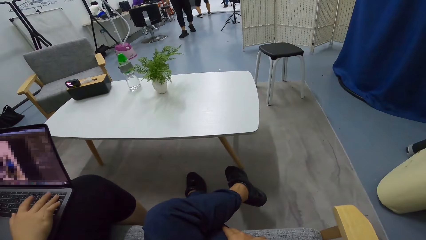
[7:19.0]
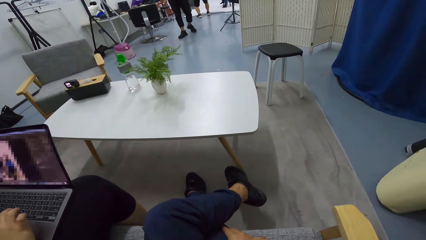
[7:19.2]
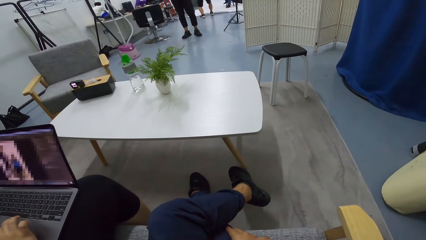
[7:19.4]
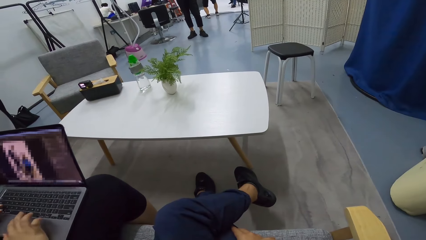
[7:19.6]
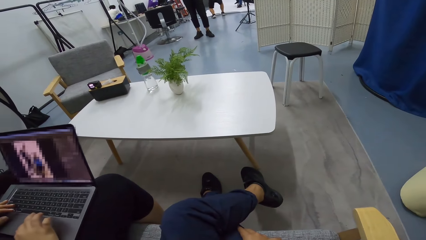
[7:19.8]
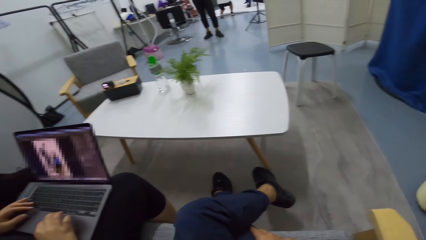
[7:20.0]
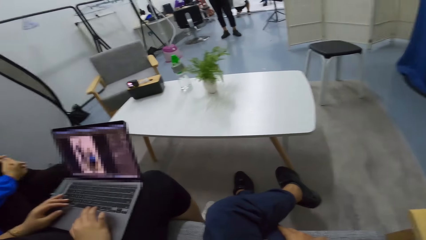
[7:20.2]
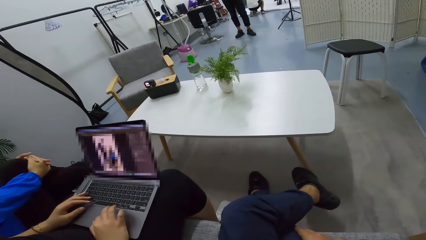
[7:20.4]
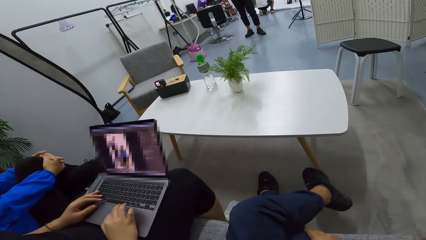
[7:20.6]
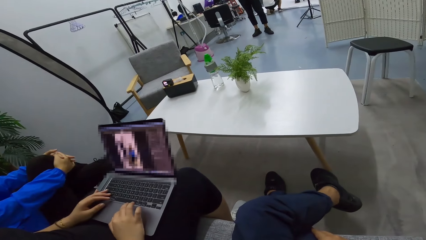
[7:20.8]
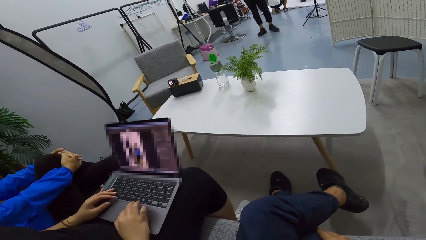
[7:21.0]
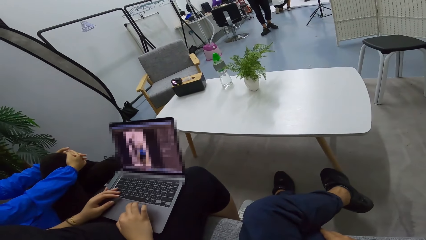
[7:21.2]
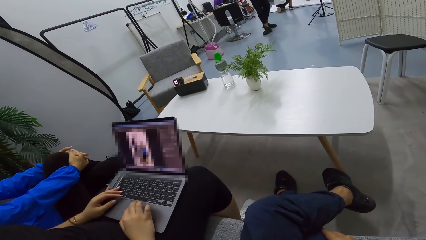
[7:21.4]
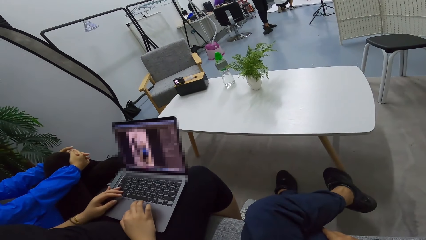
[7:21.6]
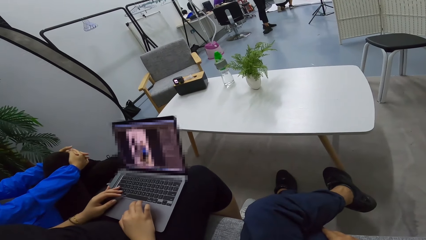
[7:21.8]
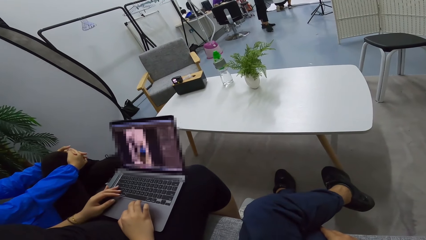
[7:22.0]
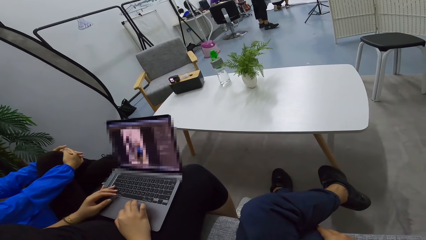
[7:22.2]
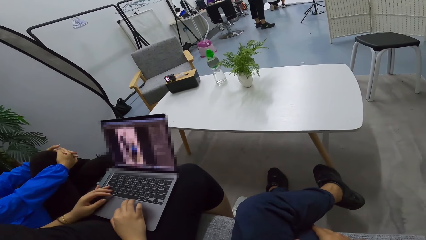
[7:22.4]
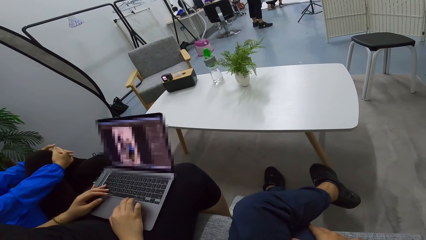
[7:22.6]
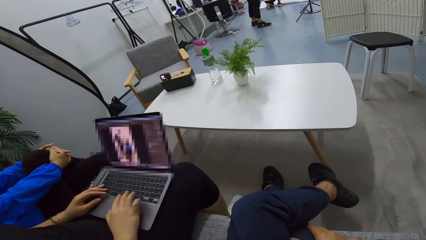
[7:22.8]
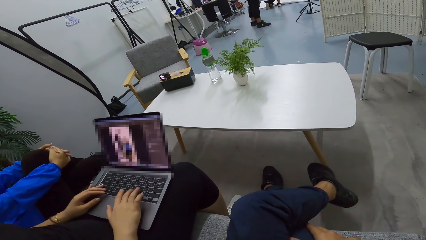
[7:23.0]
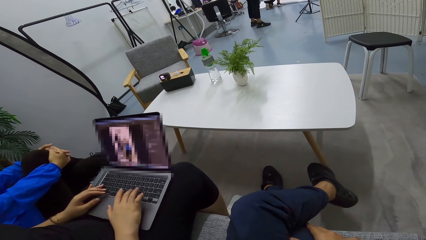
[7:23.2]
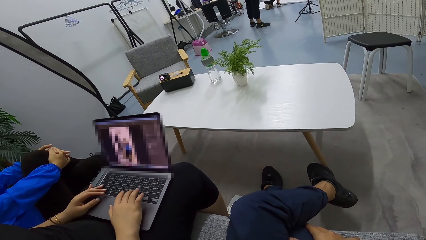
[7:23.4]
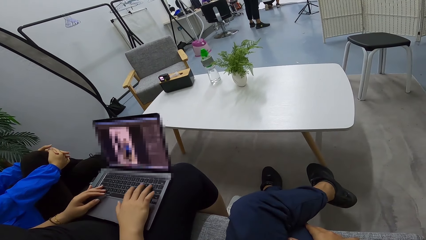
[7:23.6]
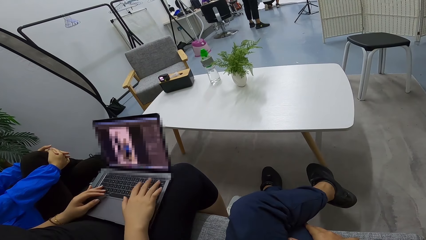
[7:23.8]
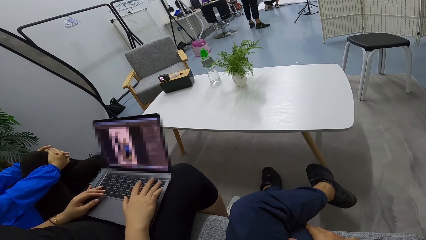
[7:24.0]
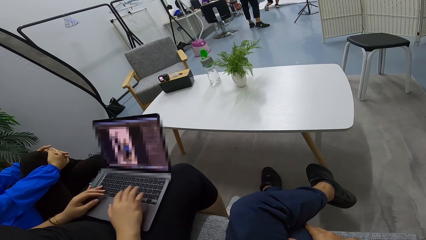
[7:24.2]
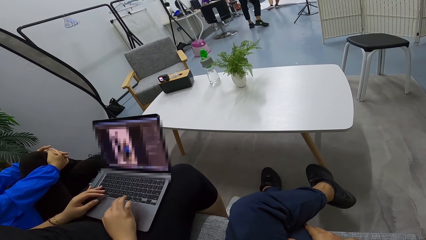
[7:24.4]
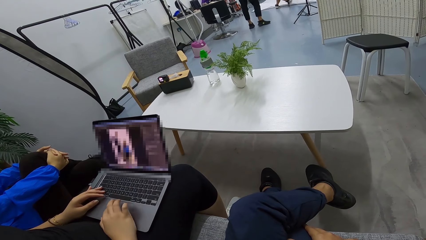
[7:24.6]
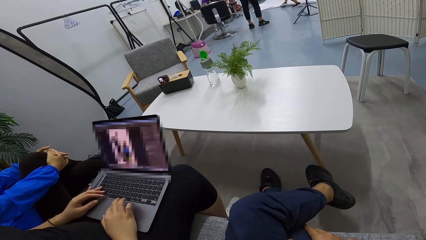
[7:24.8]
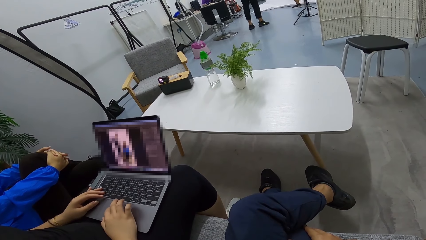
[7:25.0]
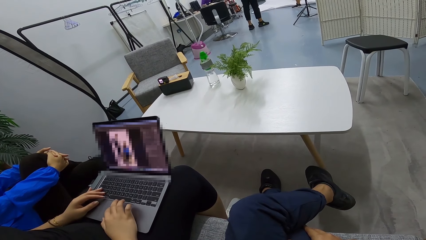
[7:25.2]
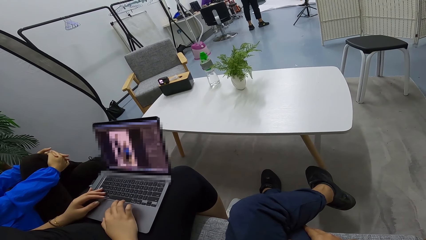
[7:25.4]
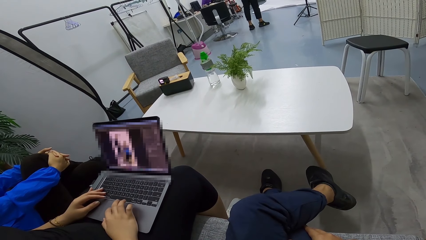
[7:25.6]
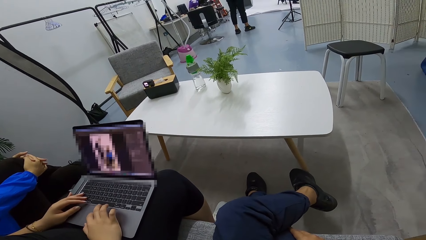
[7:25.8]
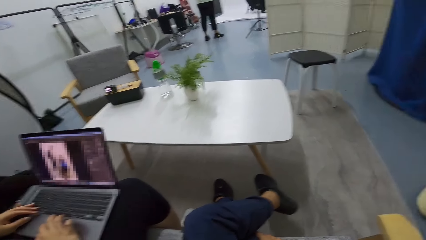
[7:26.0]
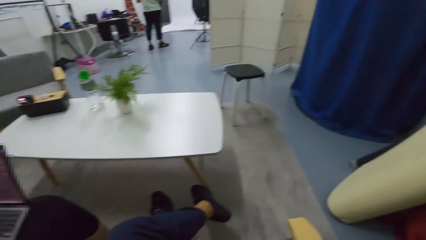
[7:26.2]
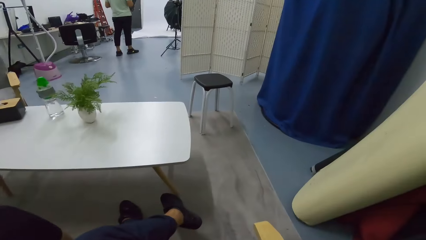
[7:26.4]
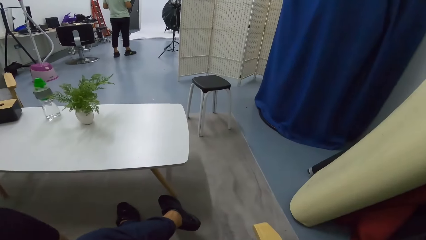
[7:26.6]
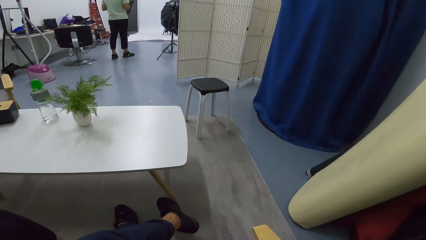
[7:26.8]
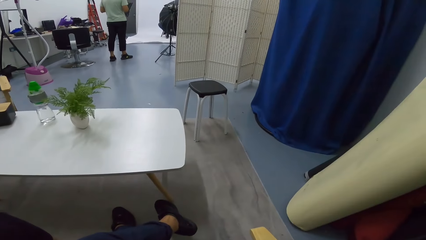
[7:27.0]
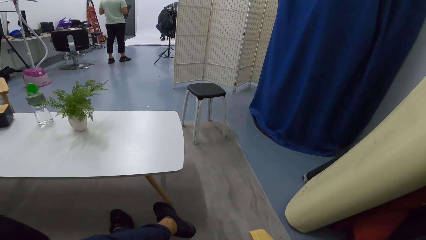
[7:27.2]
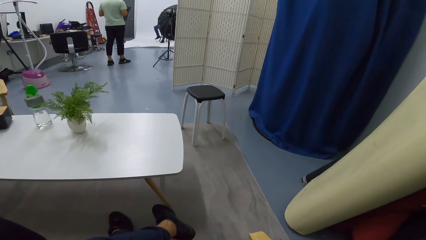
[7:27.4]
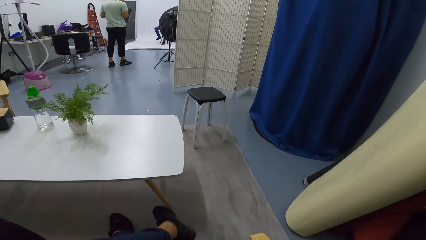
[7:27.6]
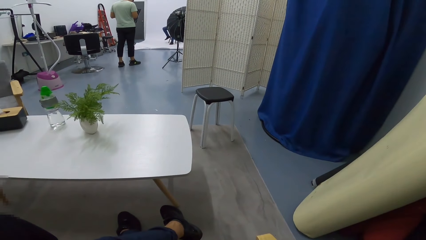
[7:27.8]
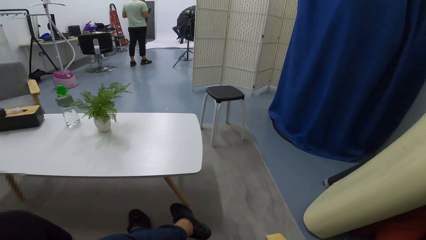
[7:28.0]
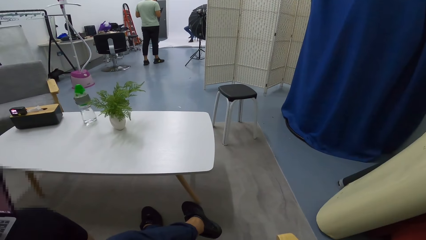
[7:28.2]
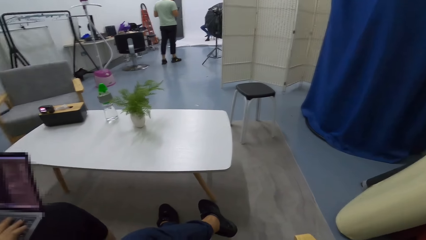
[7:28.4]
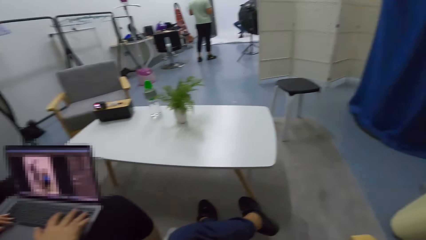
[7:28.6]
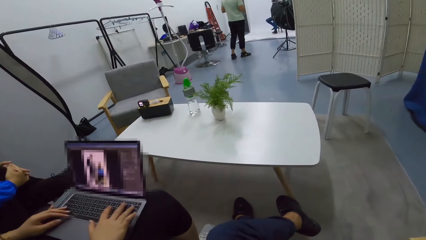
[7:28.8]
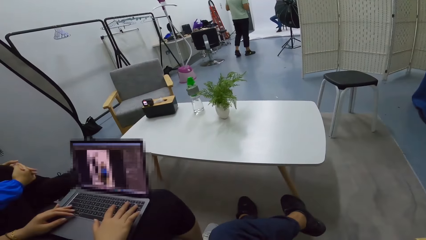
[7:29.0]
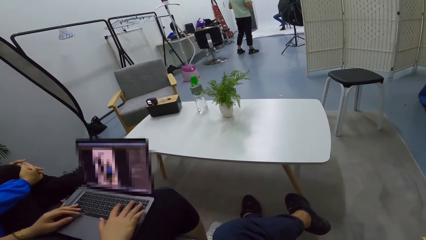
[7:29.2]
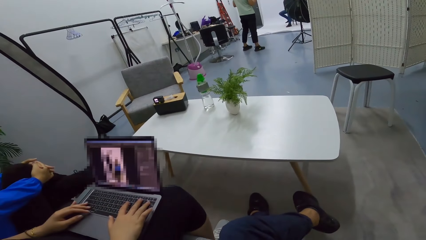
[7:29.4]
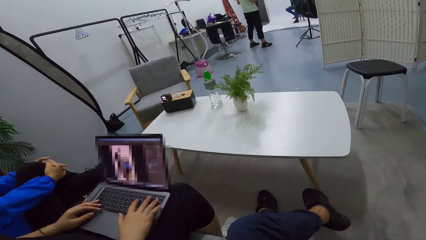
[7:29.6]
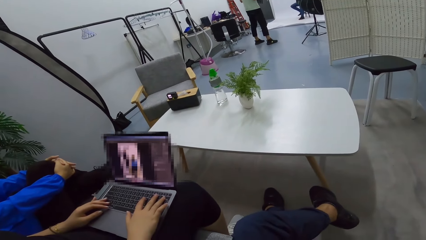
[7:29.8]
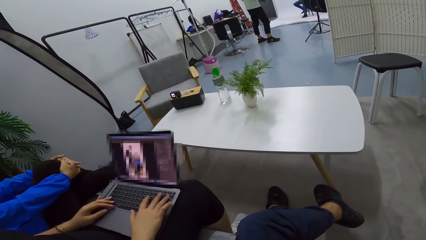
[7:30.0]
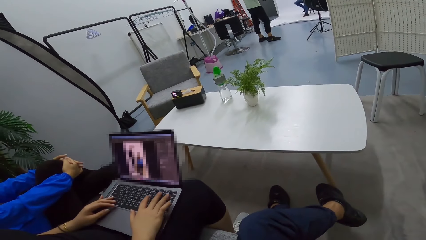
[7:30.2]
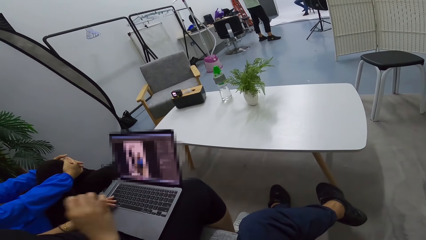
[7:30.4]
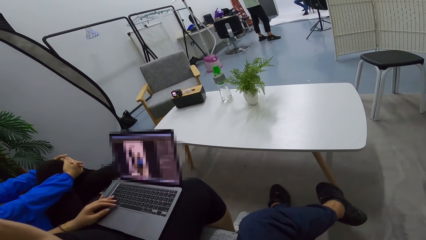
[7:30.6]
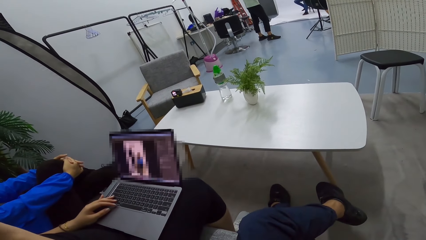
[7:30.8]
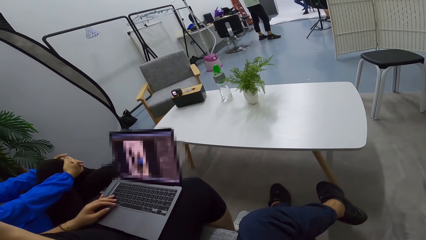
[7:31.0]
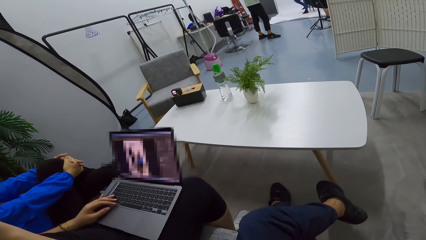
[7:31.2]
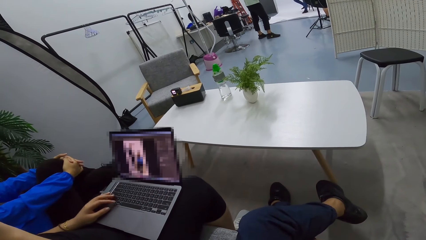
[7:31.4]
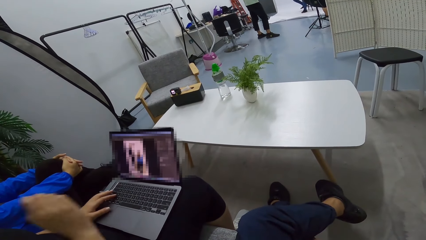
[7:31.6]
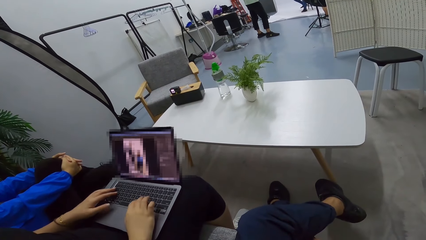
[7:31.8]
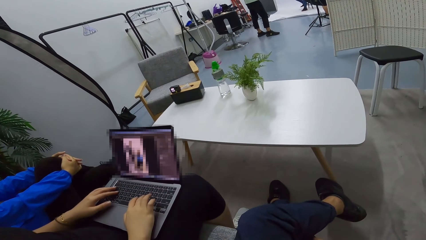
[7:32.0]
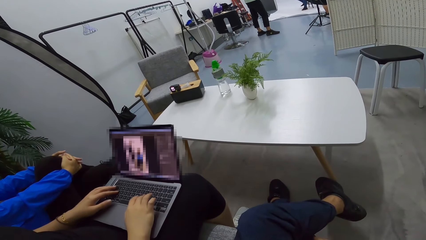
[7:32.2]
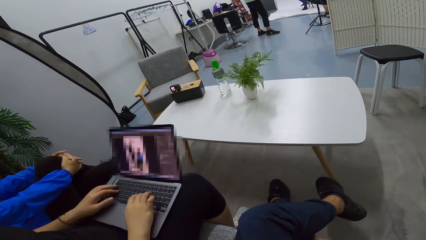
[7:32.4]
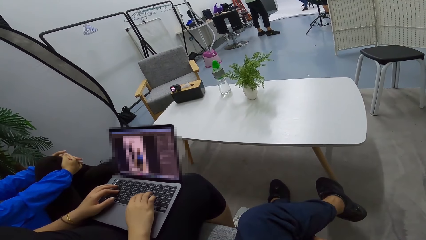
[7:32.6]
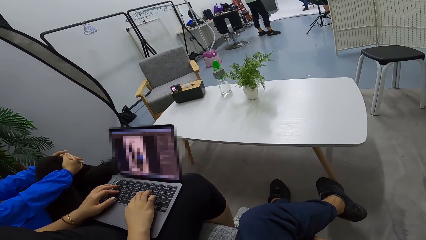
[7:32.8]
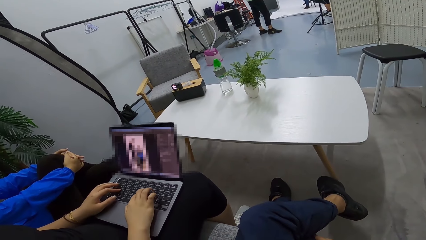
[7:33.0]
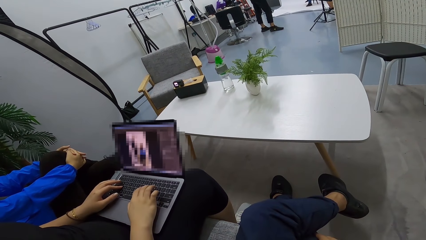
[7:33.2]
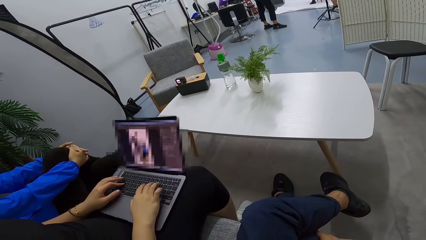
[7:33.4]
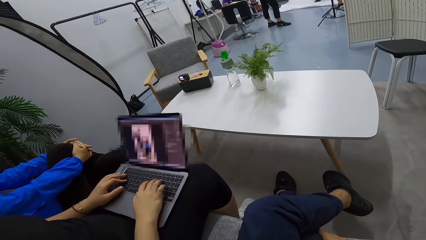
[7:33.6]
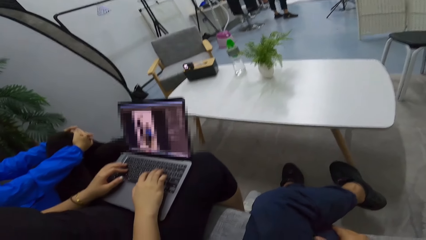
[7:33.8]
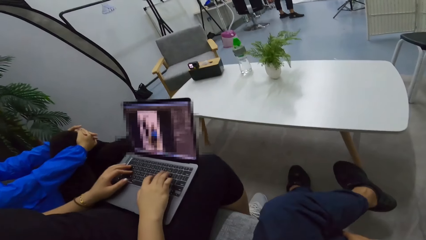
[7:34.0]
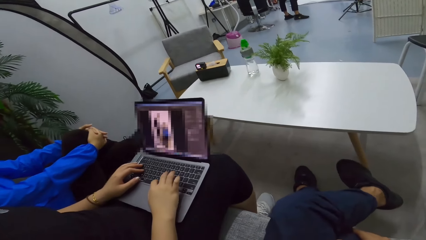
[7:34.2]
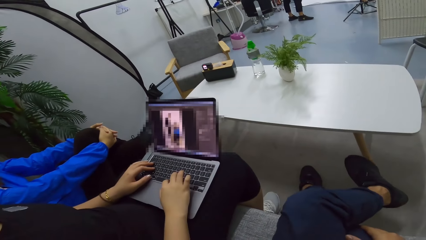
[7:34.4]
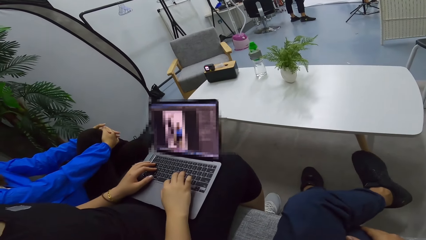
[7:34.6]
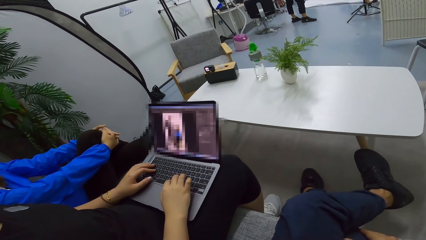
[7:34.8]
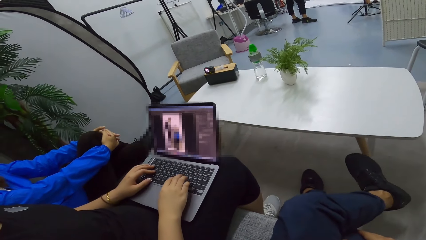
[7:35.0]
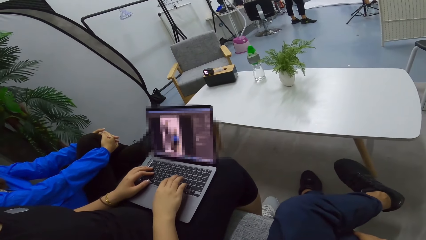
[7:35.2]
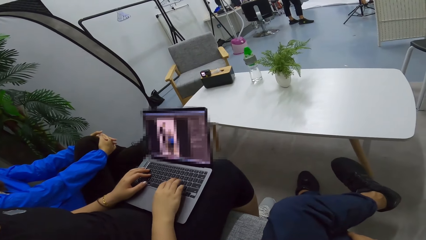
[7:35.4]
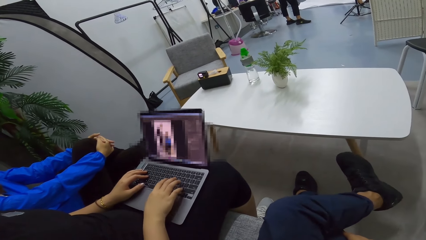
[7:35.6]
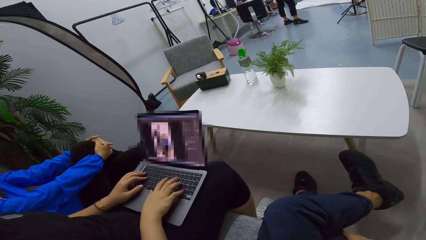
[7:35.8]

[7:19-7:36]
The camera wearer looks around.
